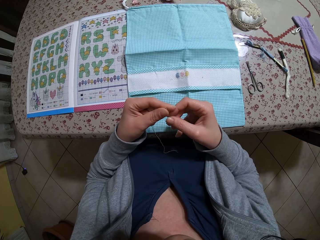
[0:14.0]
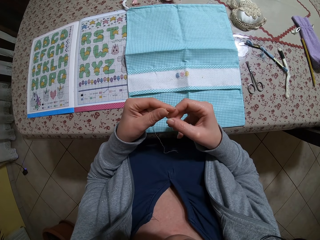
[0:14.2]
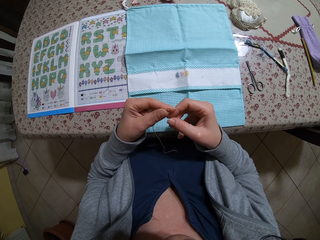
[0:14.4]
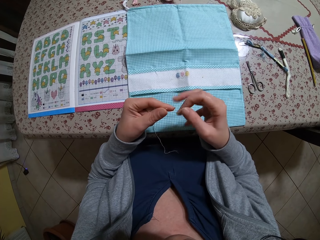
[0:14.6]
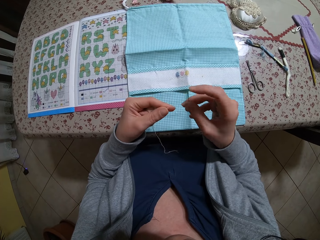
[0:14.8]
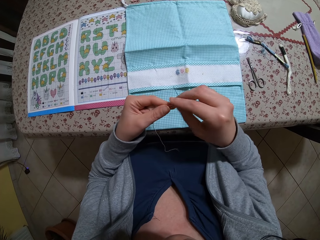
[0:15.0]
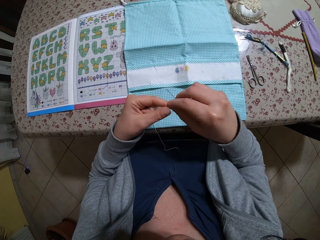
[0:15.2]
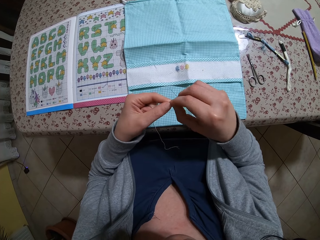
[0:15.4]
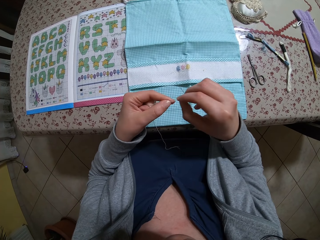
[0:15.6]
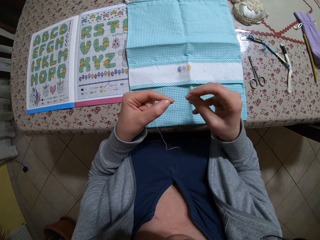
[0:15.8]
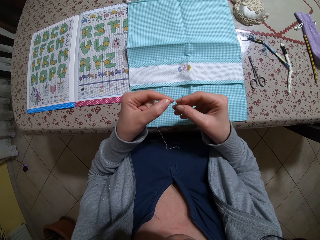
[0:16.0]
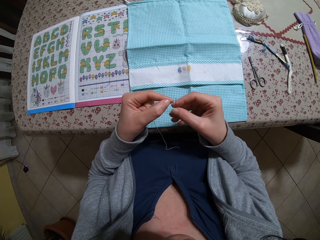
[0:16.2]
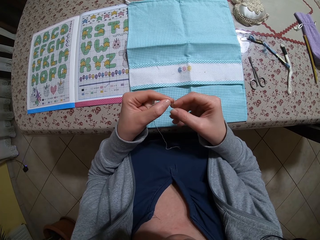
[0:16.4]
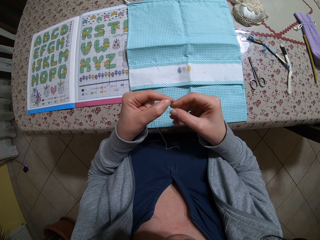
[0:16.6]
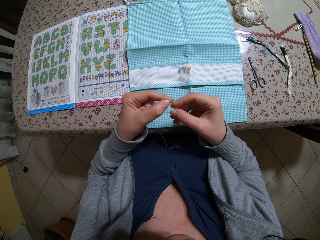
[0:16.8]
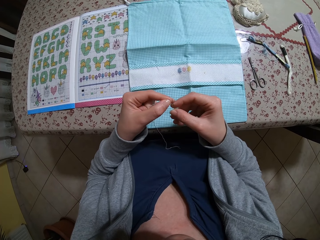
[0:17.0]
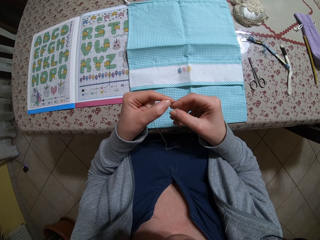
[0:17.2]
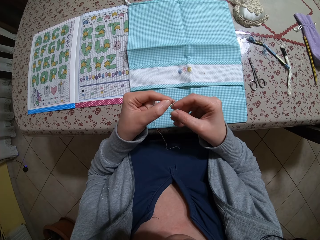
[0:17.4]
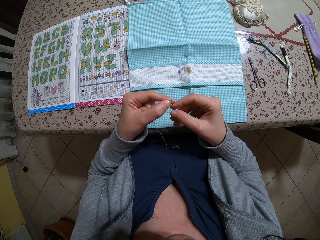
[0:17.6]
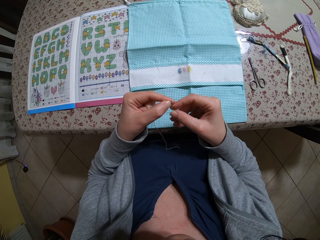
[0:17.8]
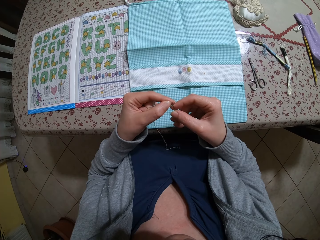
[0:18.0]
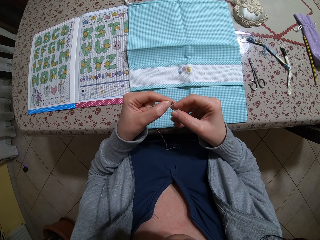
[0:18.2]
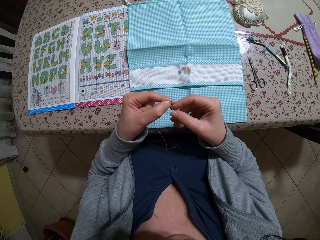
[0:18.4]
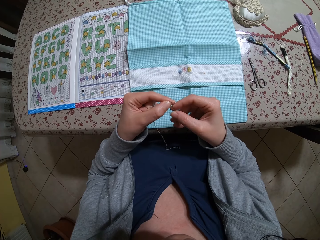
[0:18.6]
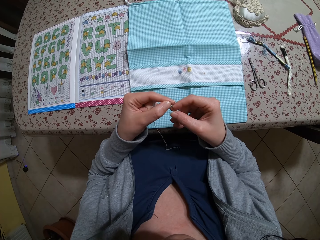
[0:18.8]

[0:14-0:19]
The camera wearer smoothens the thread in her left hand with her right hand. She threads the needle in her right hand with the thread in her left hand.

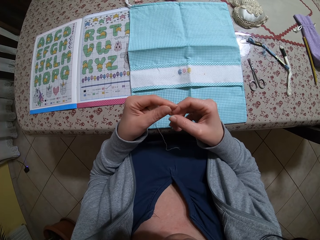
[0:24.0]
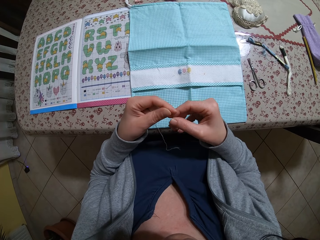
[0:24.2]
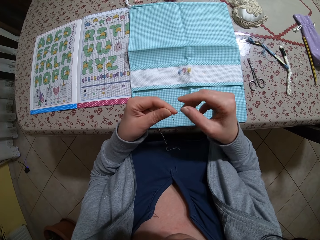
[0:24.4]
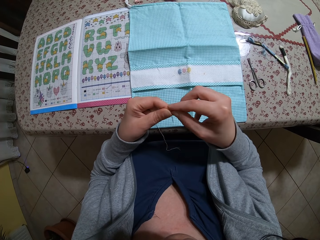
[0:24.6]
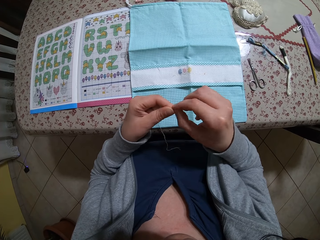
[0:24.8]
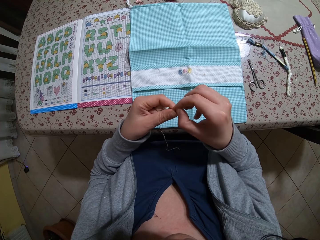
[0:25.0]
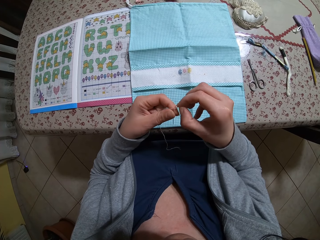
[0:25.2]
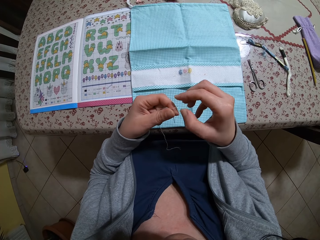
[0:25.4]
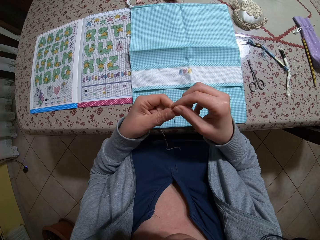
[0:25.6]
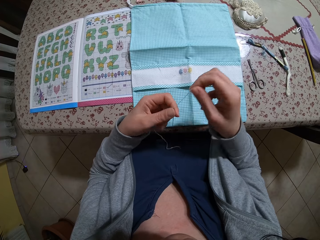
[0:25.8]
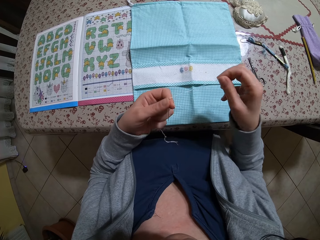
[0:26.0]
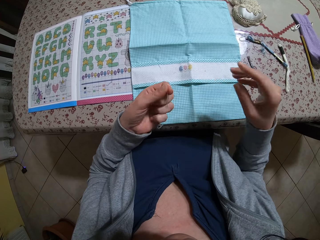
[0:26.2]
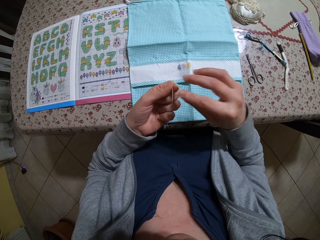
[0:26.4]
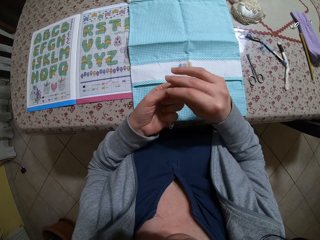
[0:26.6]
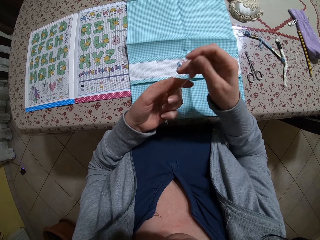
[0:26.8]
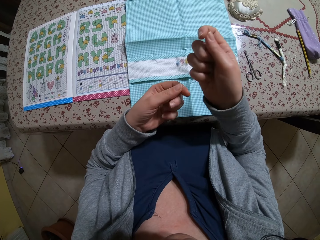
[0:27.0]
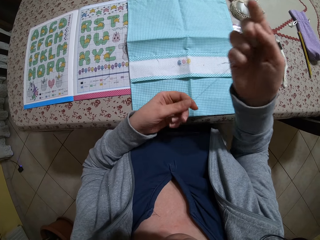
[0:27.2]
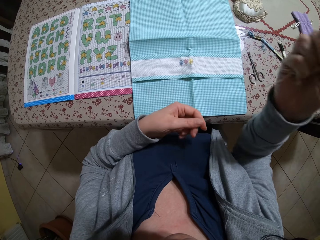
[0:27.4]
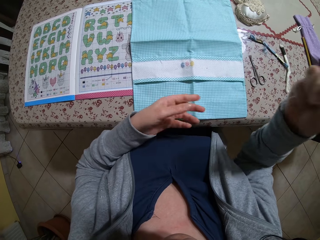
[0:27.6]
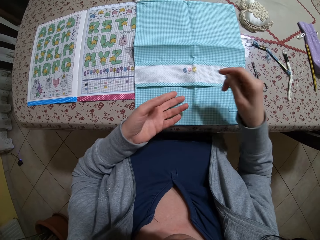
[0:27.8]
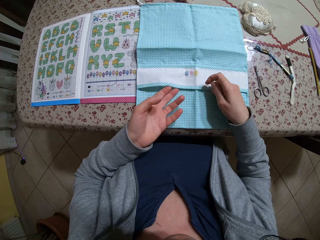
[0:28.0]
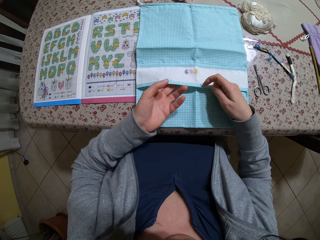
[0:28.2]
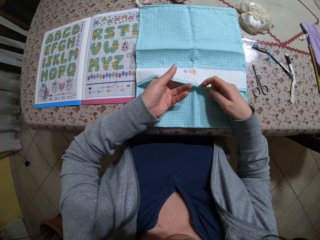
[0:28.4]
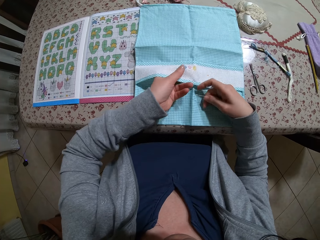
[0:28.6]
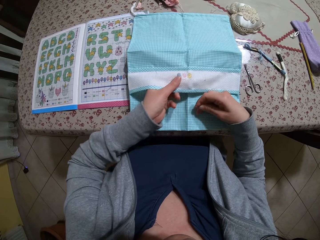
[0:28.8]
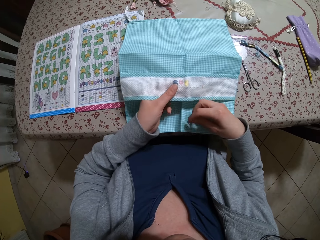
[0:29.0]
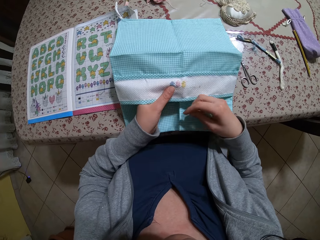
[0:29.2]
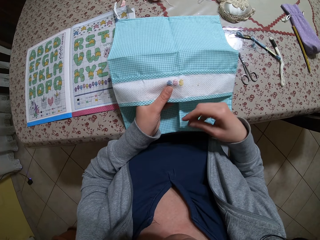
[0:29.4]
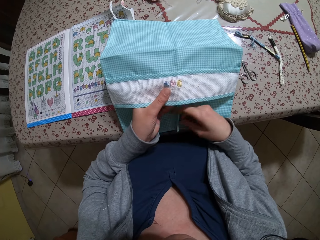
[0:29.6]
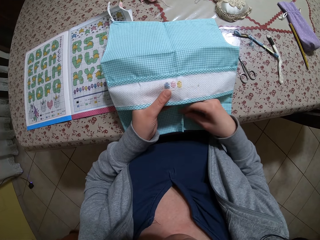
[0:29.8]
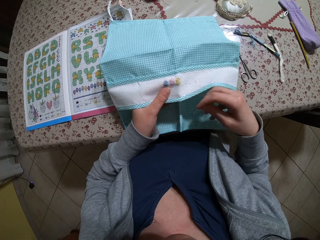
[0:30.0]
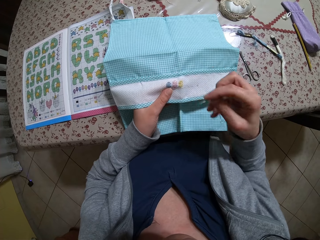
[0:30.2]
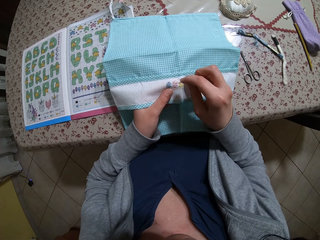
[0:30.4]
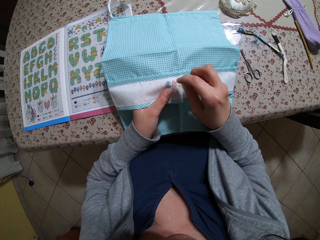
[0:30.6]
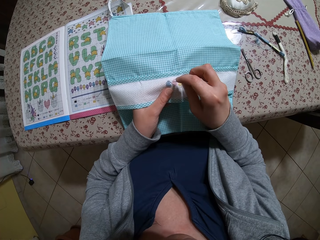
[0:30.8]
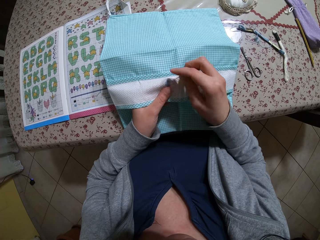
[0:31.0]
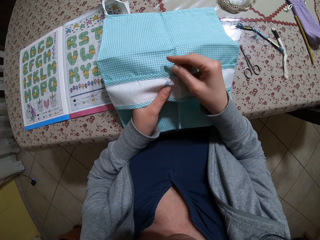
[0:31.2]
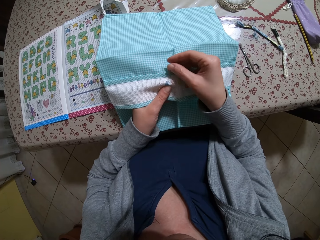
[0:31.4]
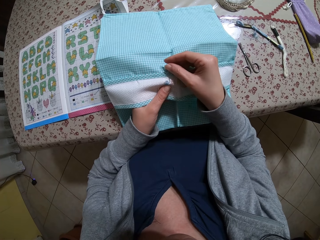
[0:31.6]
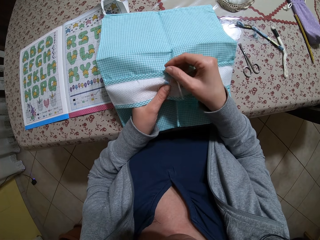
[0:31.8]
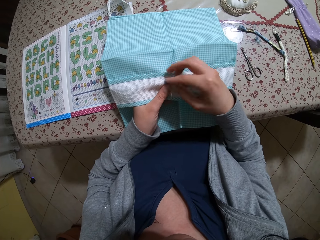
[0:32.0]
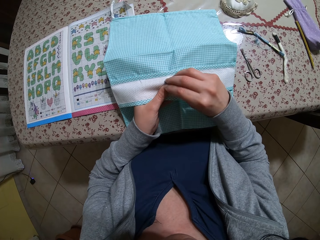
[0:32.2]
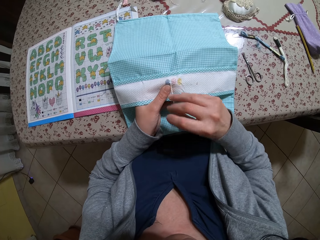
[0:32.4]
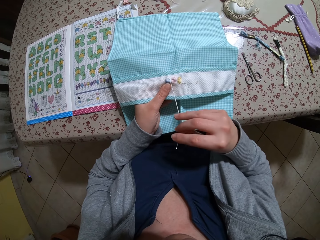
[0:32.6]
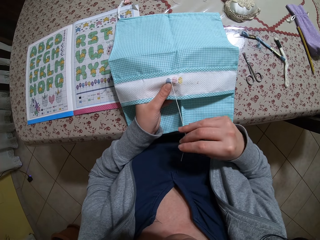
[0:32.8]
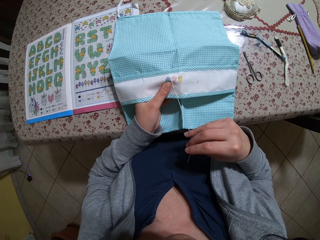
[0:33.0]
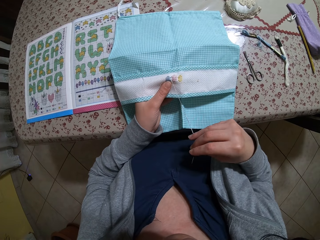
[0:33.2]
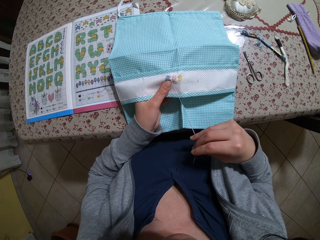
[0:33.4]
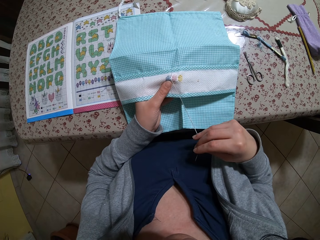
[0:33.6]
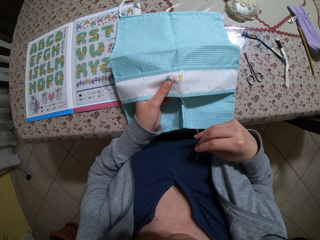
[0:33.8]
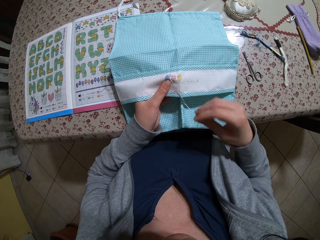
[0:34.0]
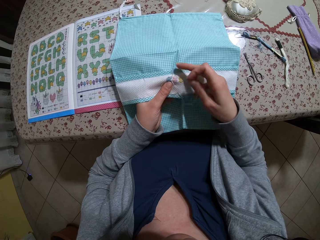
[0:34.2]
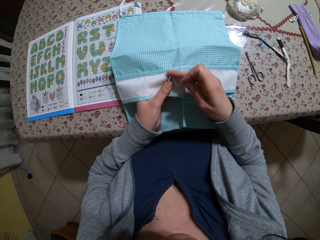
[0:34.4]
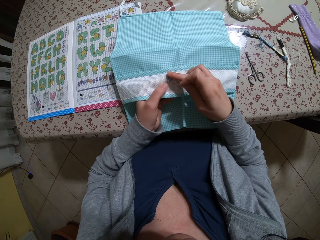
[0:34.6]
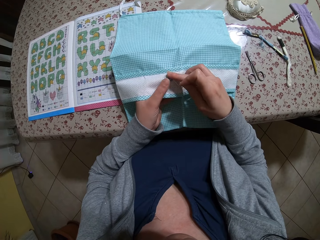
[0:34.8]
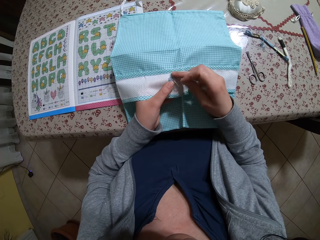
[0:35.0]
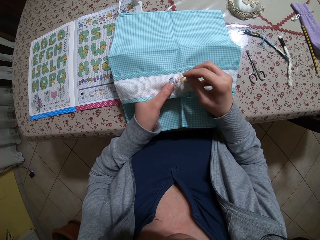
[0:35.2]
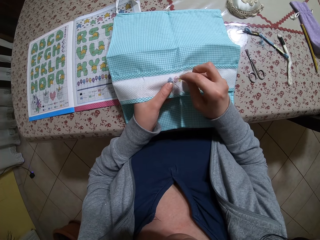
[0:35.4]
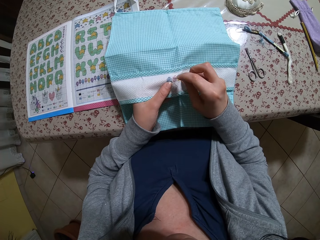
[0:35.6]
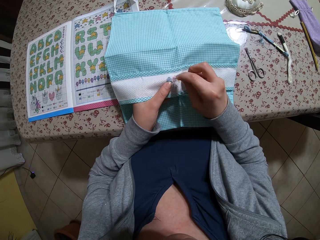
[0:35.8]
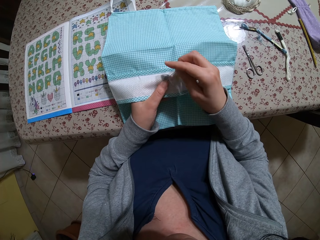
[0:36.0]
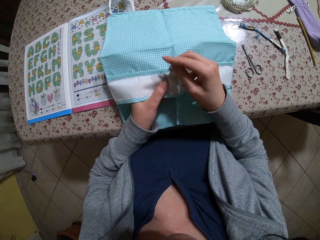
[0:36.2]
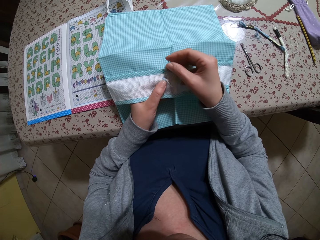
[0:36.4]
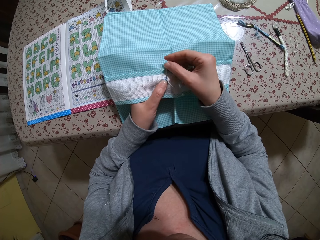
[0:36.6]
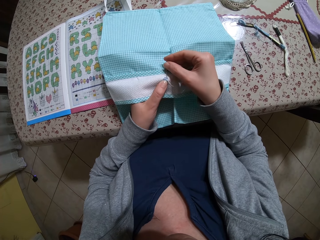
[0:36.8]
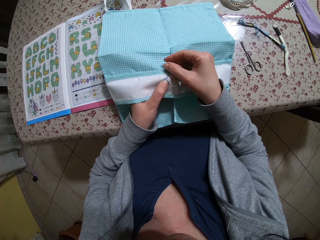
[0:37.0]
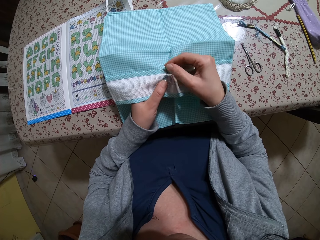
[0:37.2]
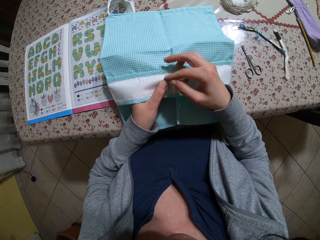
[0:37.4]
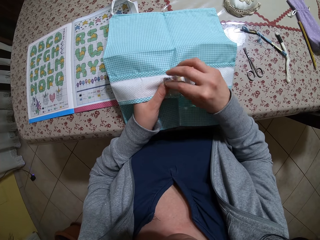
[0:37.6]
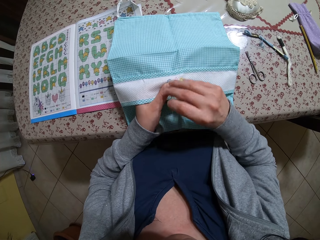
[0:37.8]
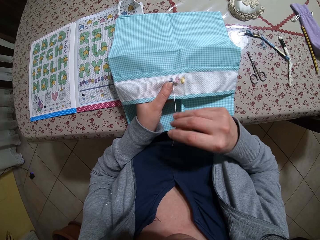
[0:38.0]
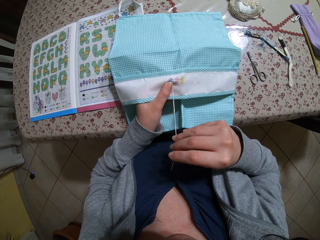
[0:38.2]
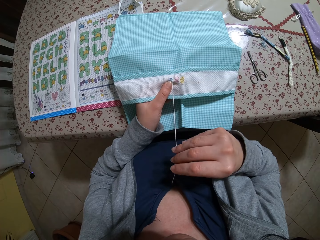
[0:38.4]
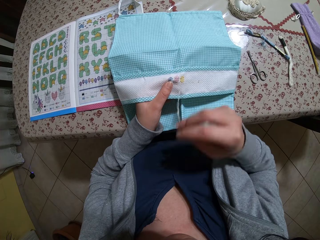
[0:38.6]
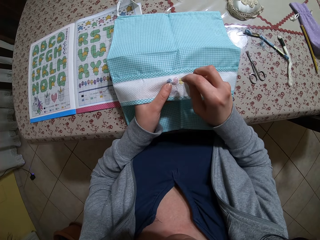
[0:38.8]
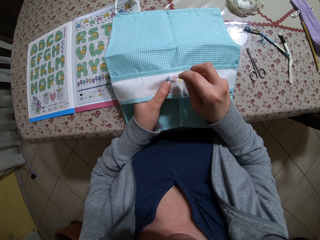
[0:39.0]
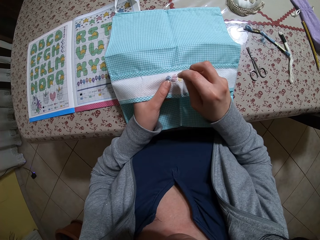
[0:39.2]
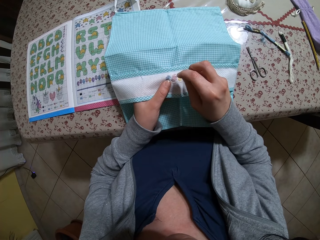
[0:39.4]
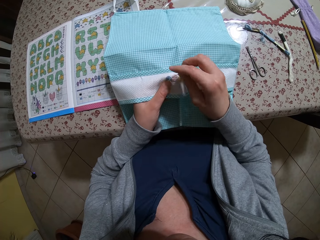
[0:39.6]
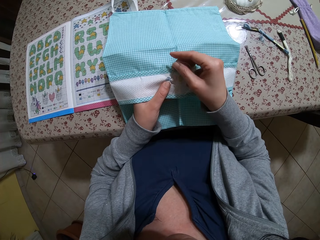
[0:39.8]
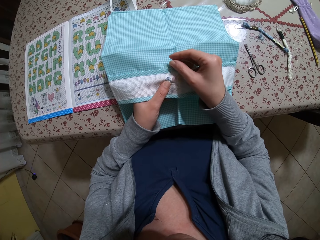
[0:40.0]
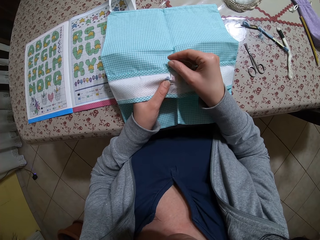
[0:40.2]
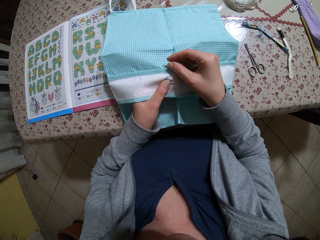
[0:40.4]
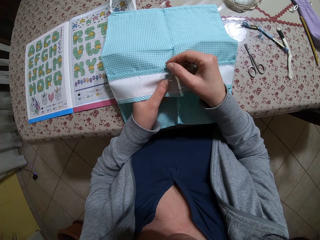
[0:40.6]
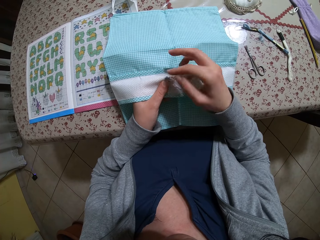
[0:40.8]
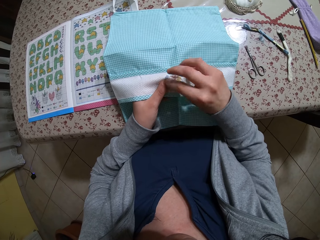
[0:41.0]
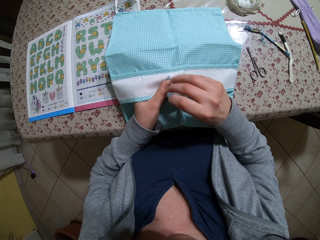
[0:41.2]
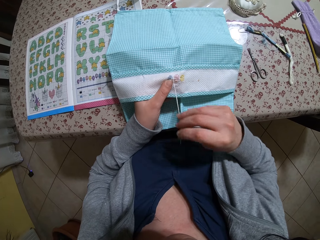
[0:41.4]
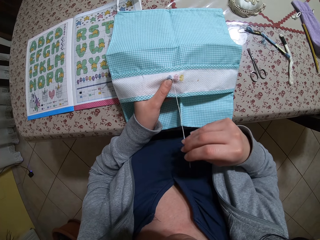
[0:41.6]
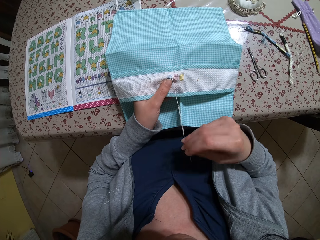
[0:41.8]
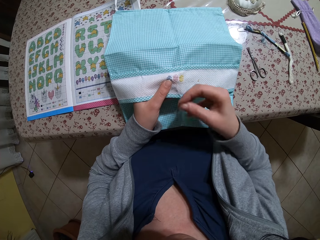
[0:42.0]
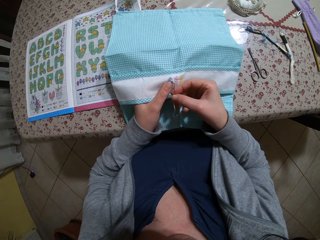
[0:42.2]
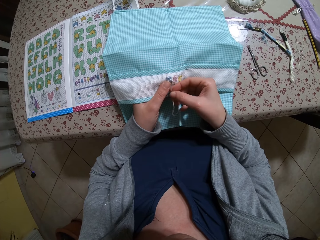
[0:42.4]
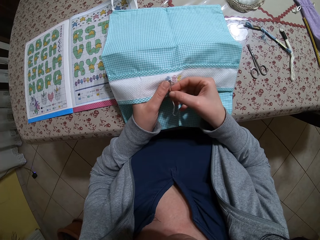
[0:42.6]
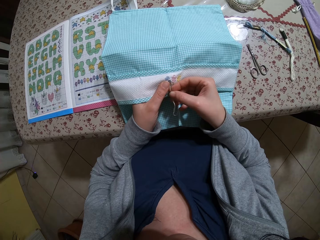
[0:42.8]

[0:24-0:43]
The camera wearer puts the thread in the needle with her right hand. She holds the threaded needle with her right hand. She holds the cloth on the table with her left hand. She stitches the cloth in her left hand with the needle and thread in her right hand. She holds a piece of thread with her left hand.
